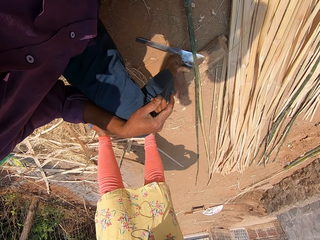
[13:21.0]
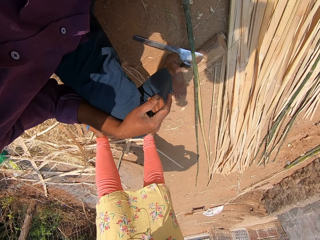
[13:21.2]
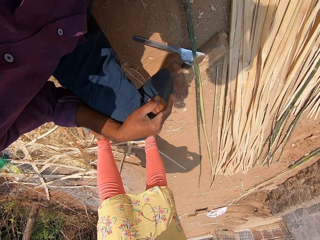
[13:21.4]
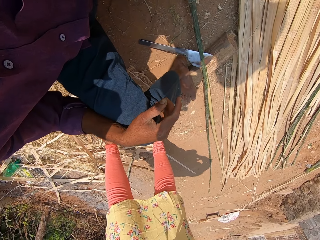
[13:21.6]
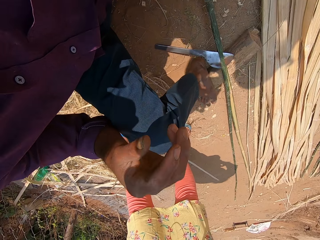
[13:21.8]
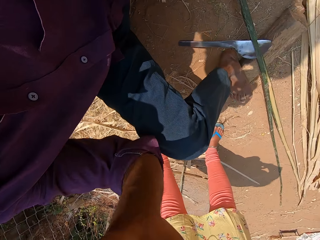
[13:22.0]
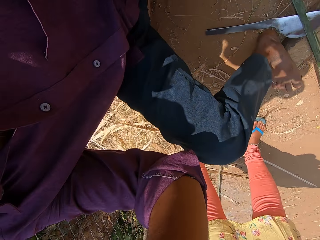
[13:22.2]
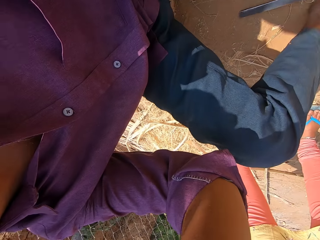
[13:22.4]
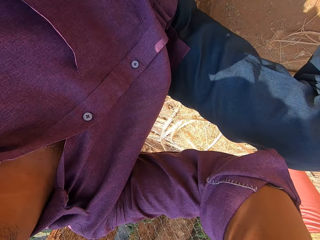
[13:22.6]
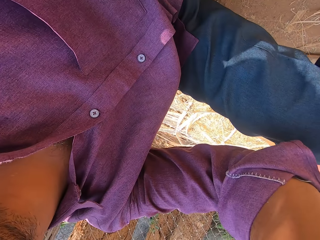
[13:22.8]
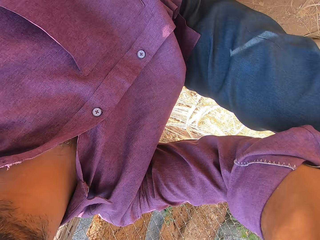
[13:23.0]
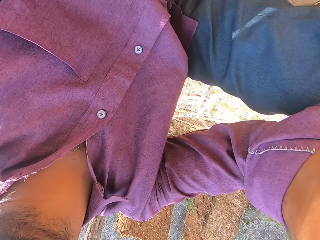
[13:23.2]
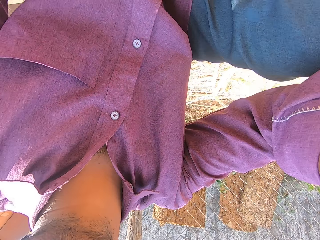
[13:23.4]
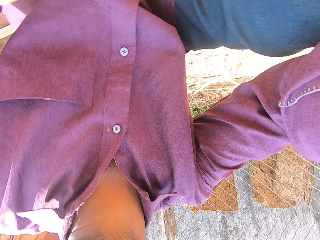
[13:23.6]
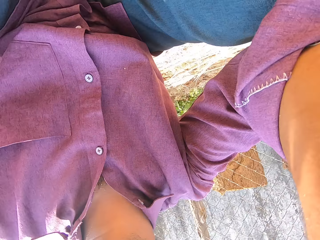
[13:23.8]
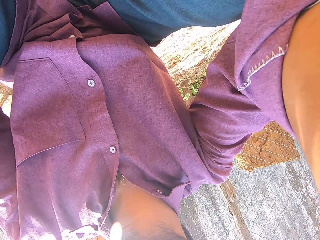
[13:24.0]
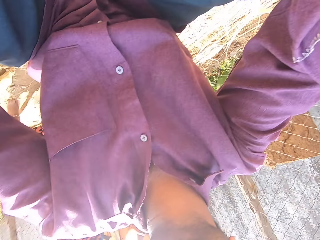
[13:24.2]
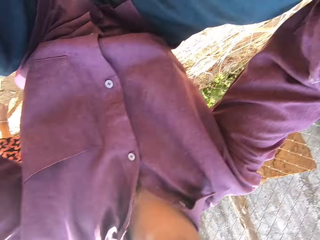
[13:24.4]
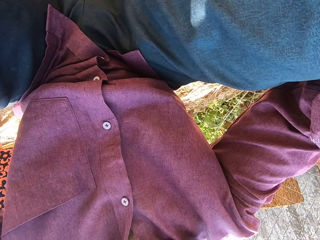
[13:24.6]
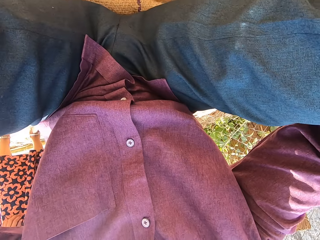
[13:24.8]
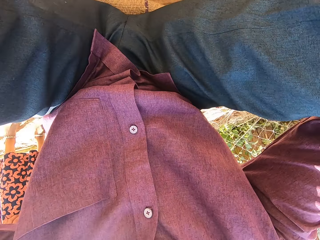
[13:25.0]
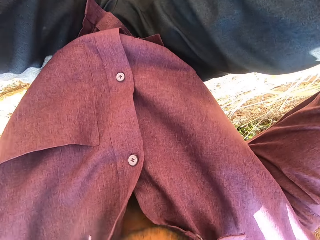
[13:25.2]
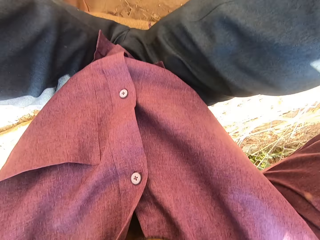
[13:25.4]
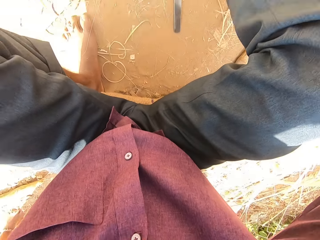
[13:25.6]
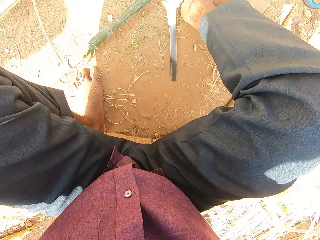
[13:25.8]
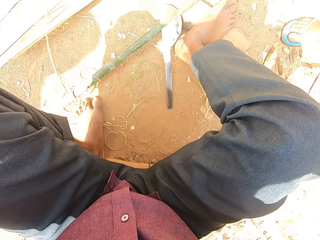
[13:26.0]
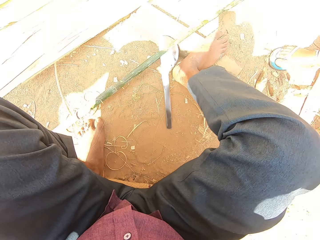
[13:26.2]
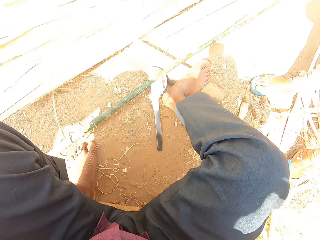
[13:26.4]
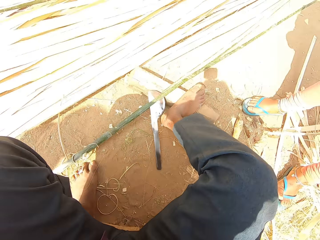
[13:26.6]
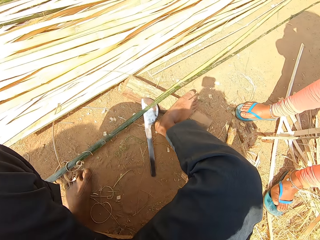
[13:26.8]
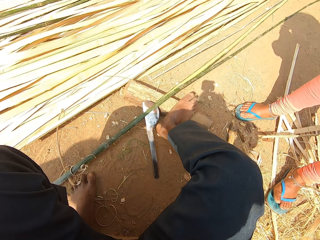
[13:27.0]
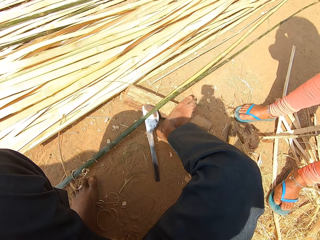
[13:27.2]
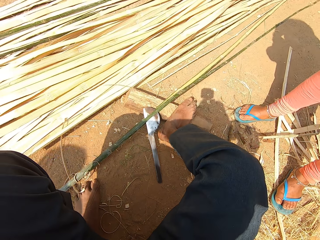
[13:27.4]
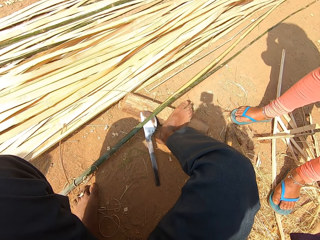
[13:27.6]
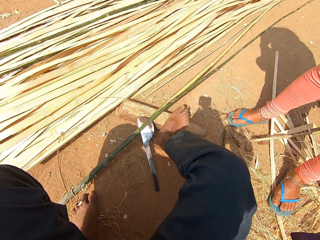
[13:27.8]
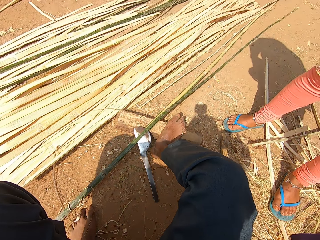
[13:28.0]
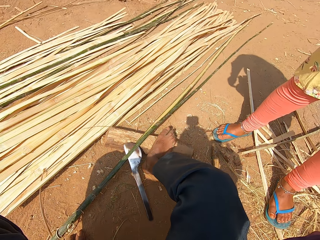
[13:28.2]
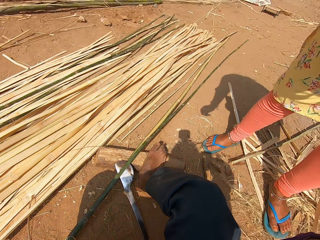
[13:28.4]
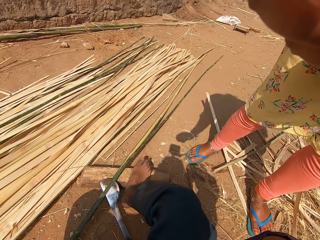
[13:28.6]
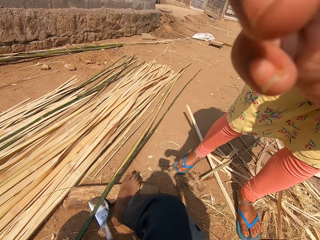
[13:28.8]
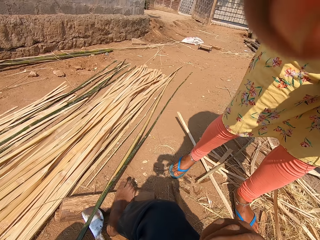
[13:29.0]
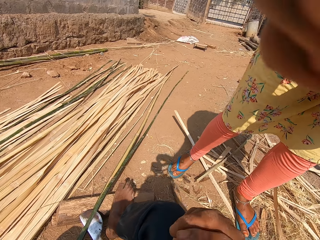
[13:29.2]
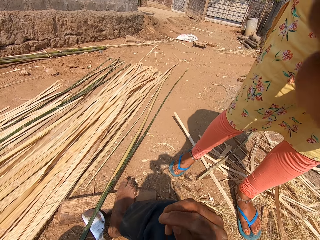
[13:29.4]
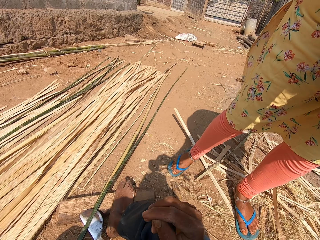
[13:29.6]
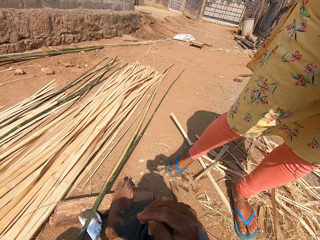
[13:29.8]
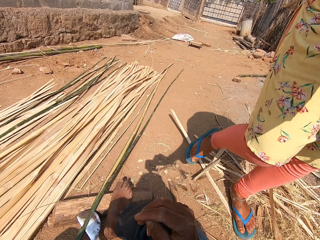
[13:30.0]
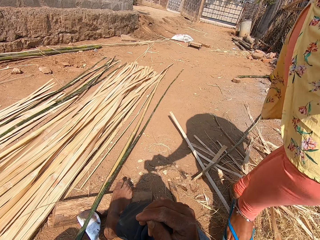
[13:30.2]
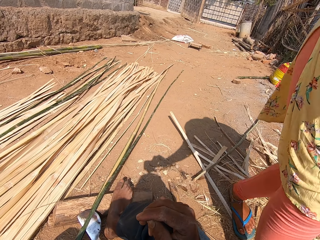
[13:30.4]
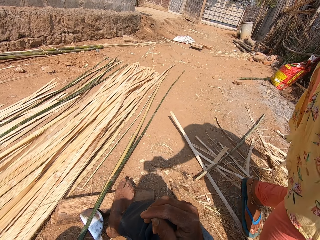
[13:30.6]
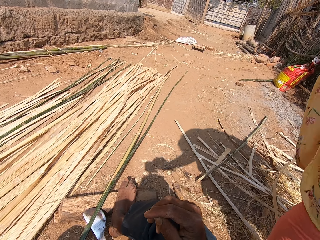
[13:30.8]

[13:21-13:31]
The camera wearer stands and talks with a man. The man collects the camera from the camera wearer with both hands. The camera wearer interacts with the woman. The woman touches the camera lens with her right hand.
